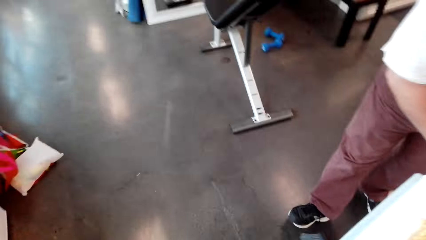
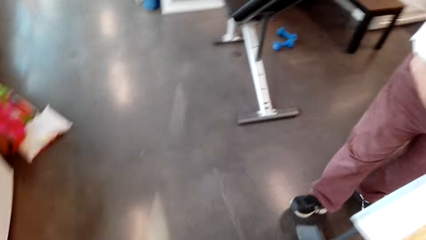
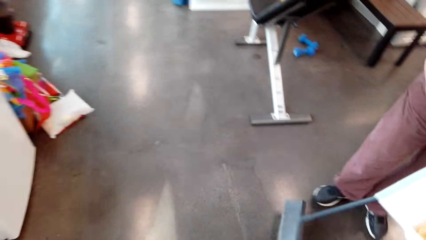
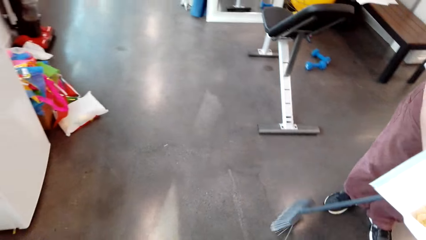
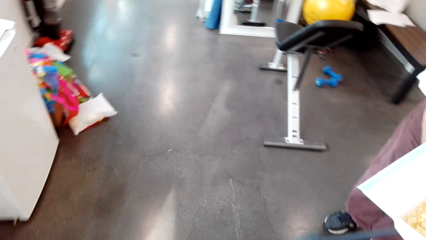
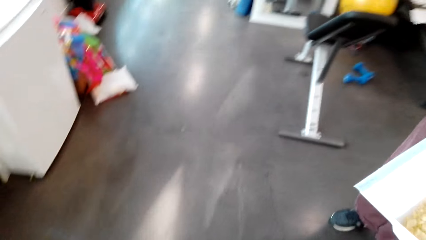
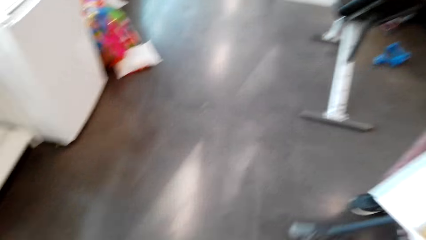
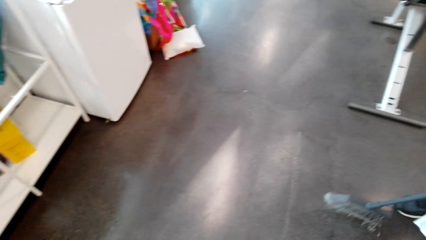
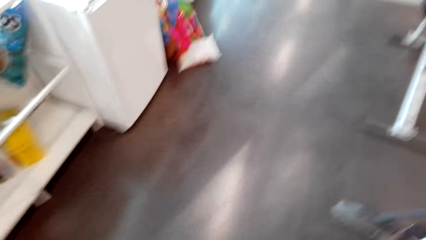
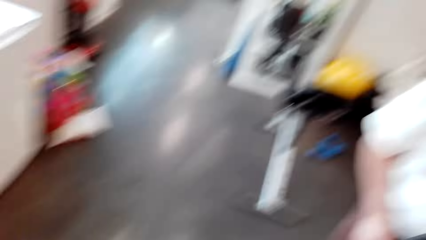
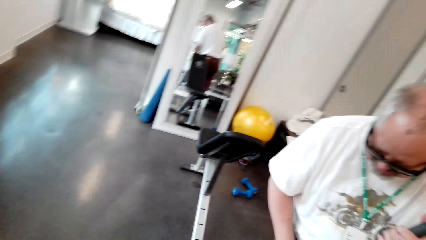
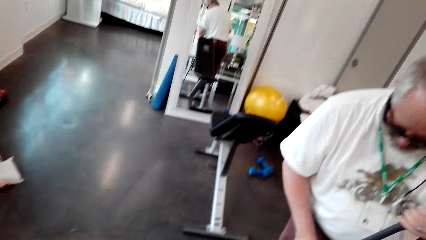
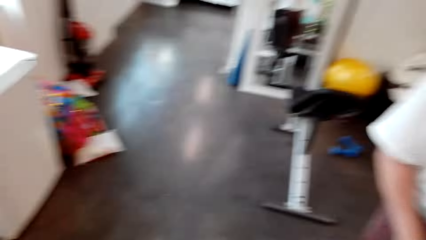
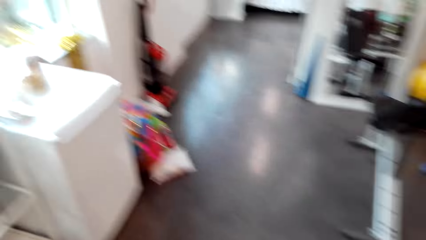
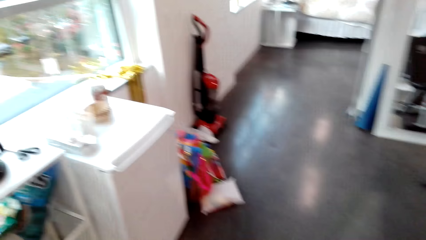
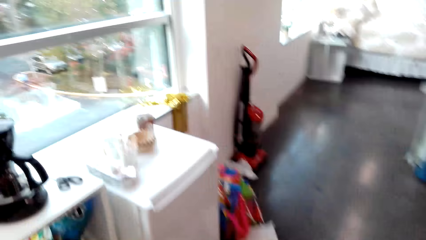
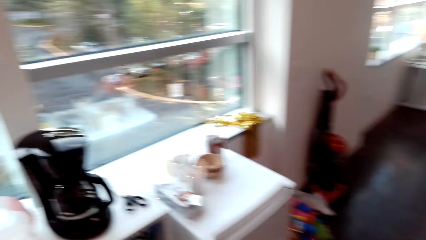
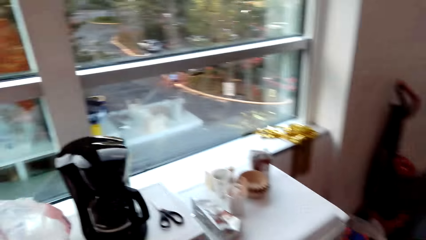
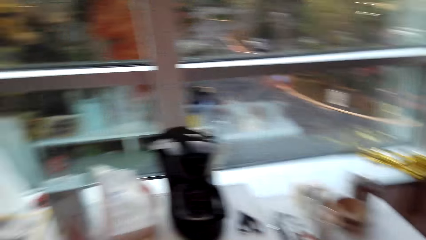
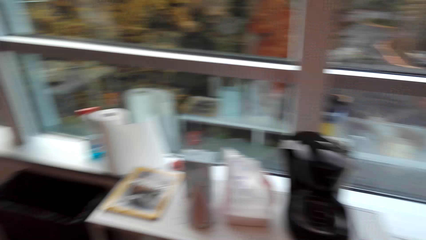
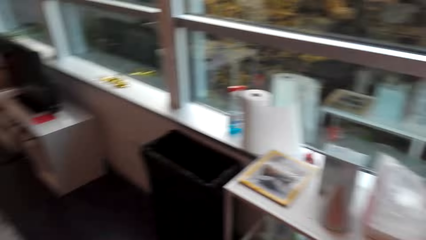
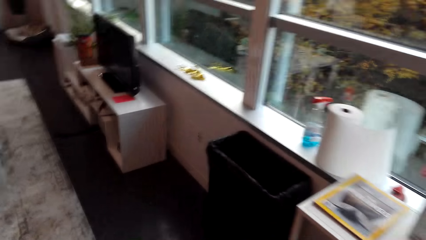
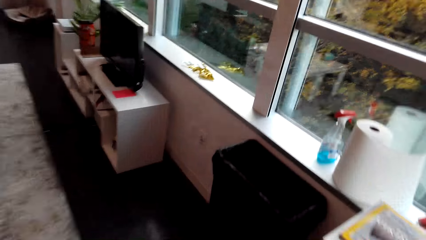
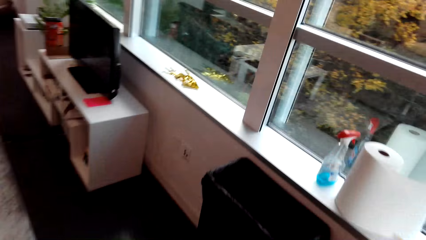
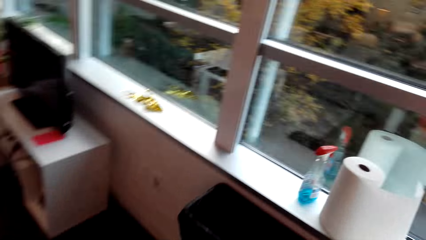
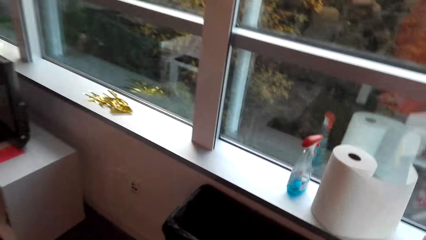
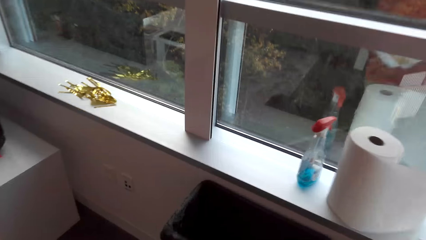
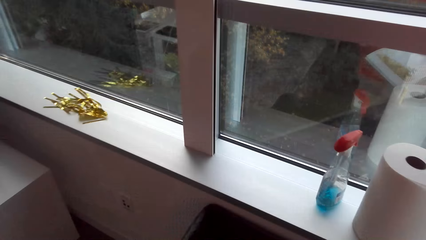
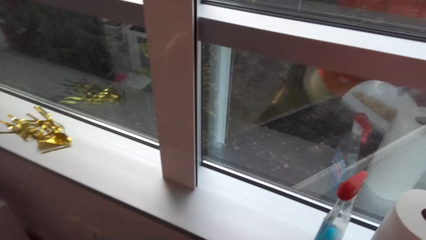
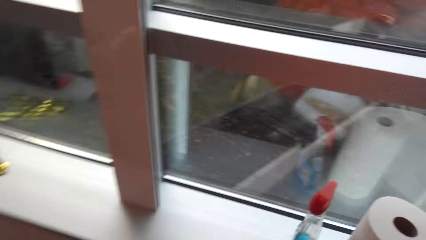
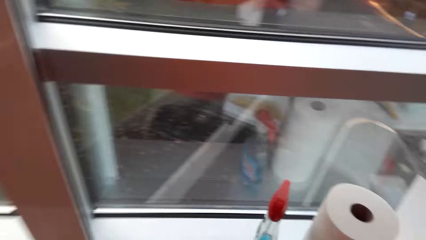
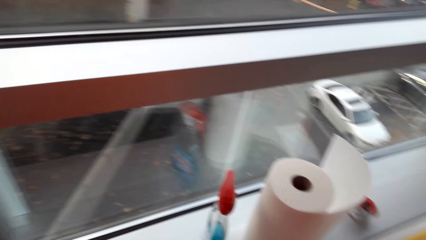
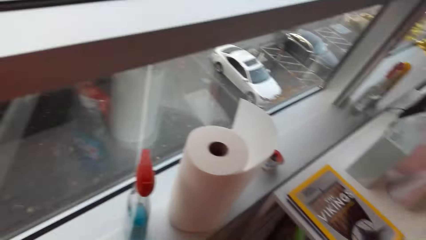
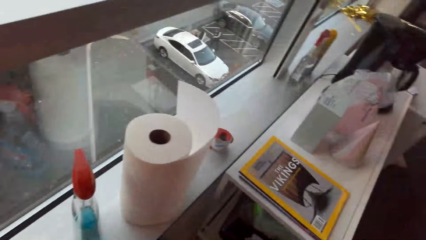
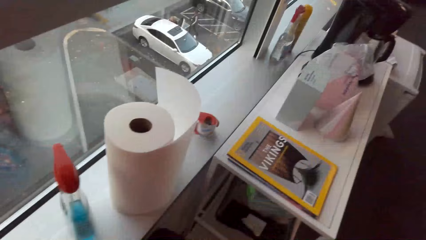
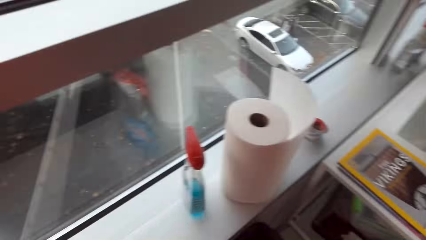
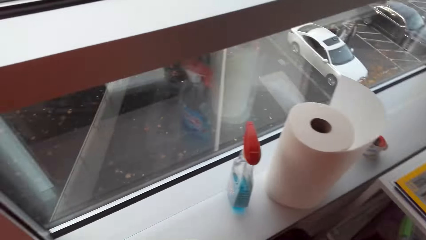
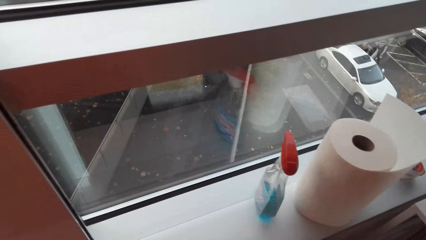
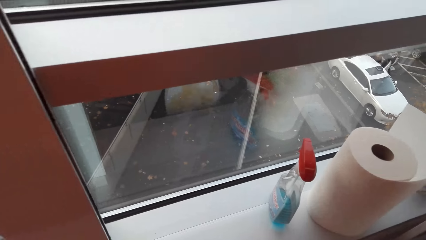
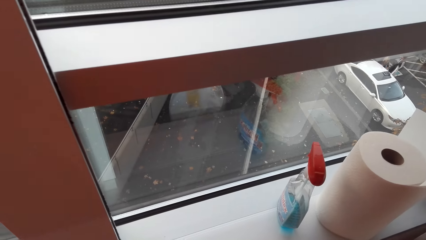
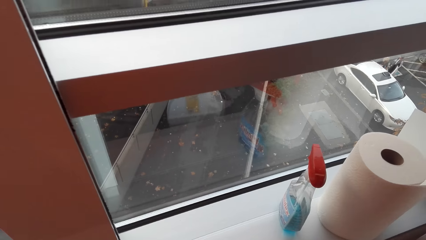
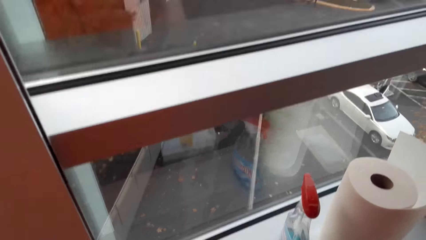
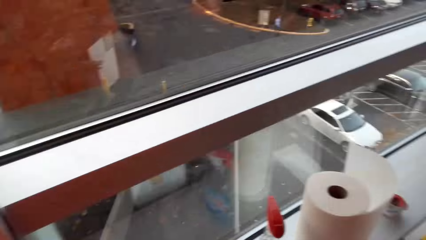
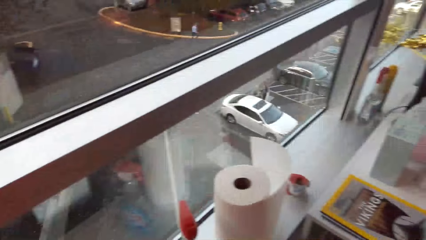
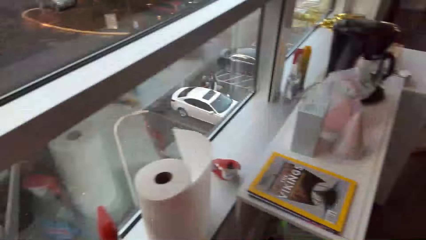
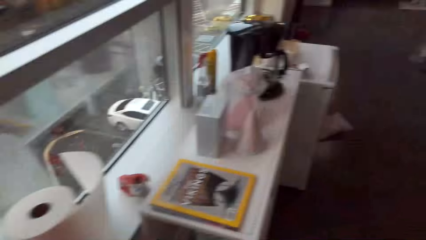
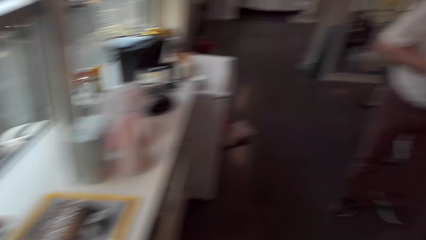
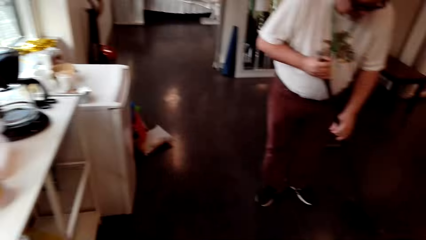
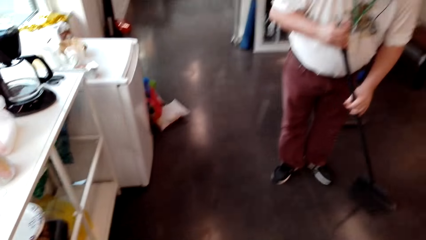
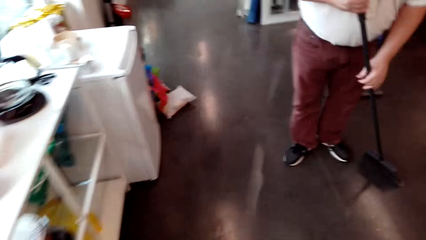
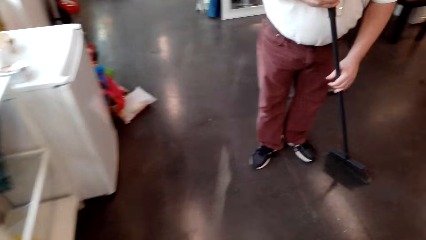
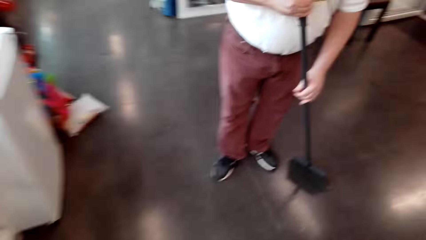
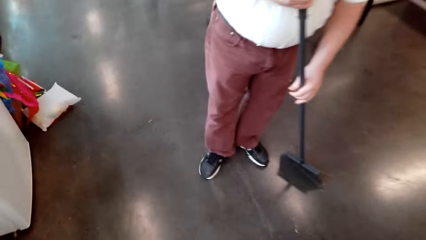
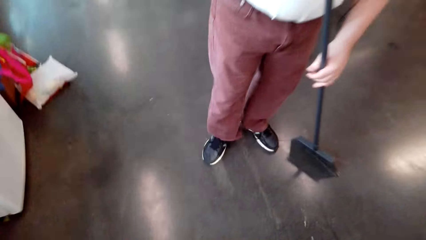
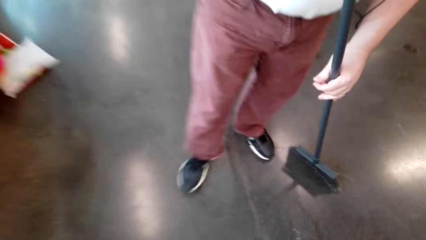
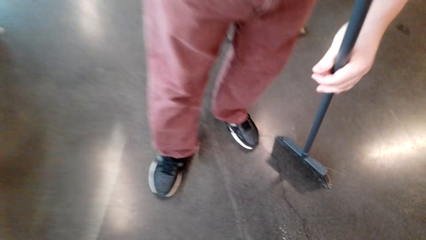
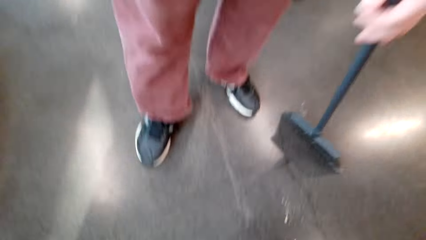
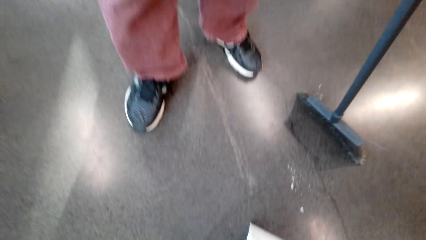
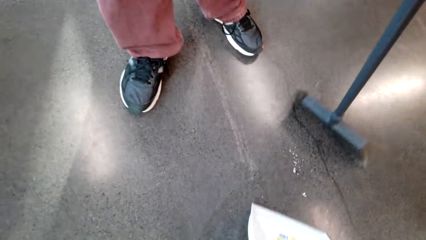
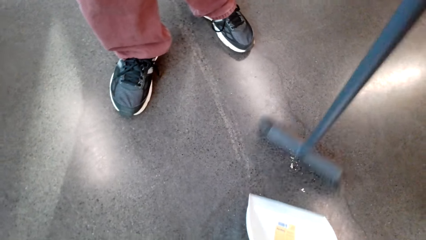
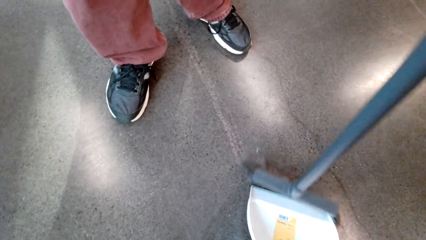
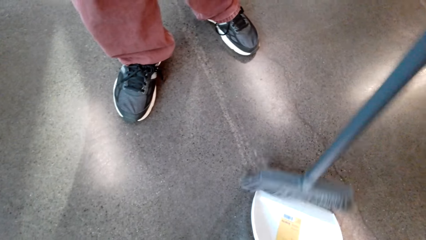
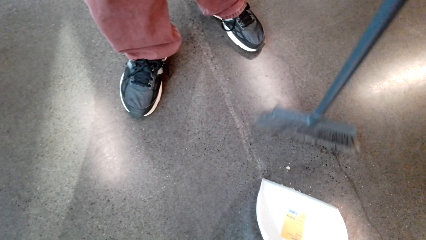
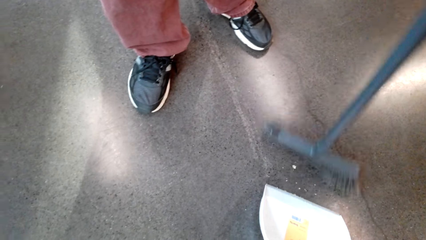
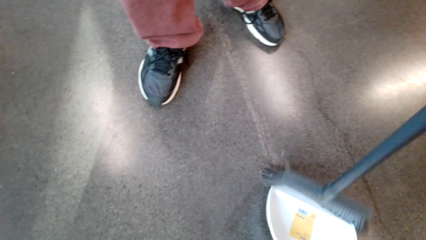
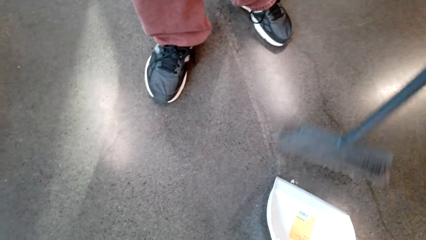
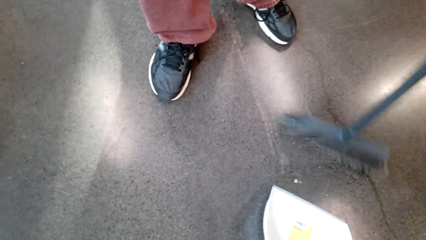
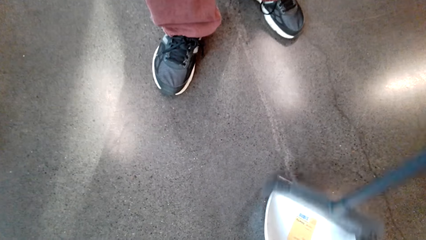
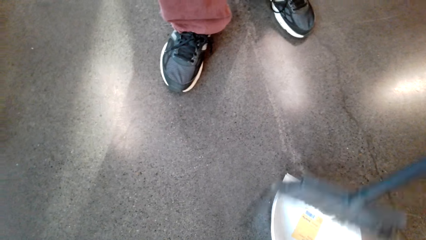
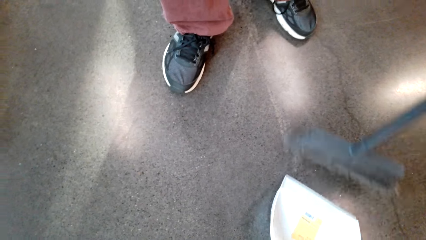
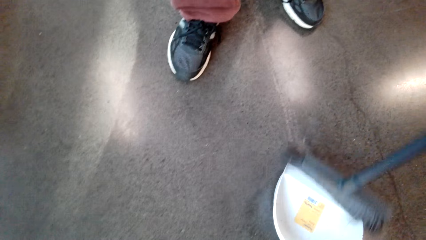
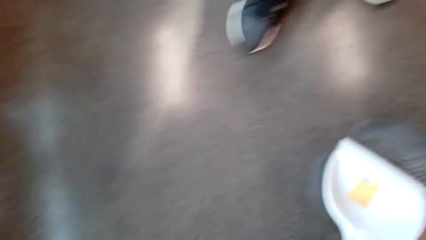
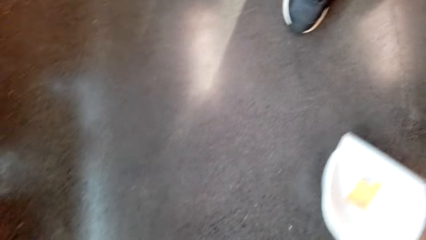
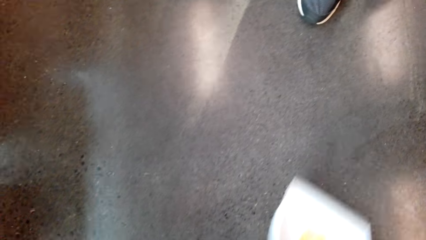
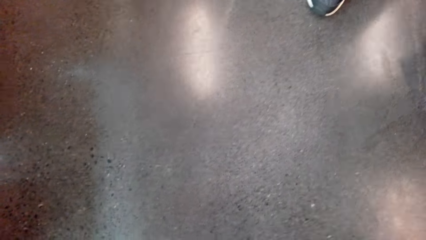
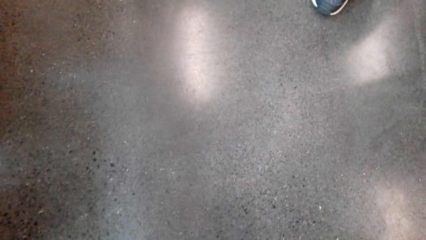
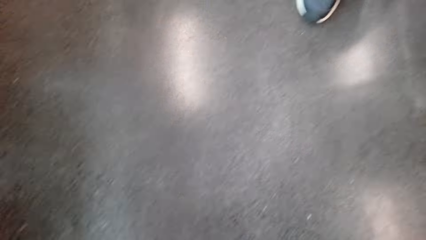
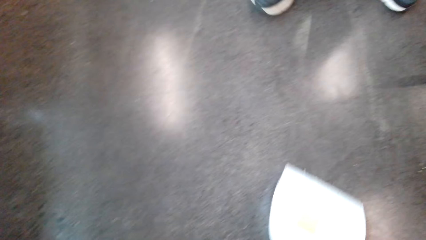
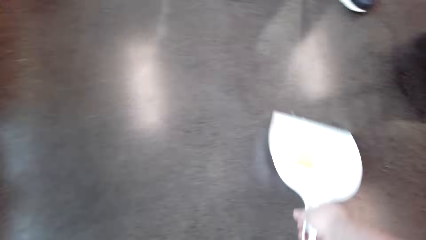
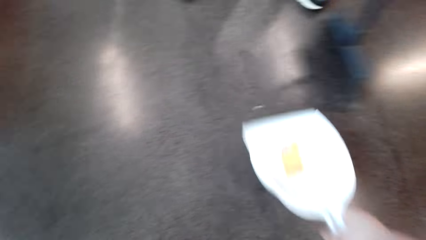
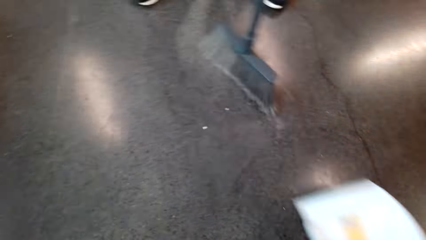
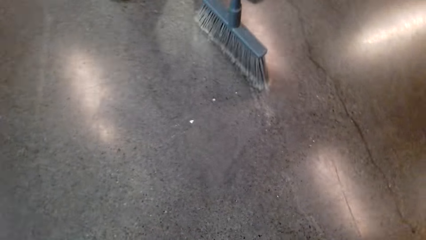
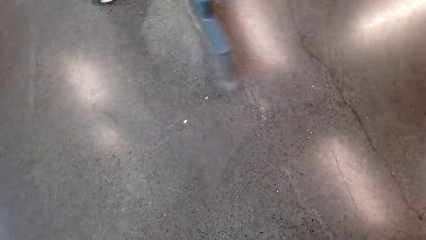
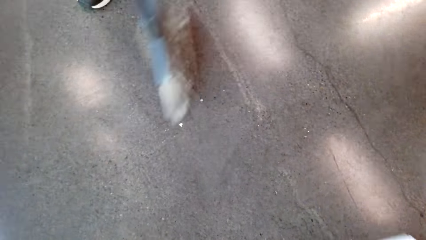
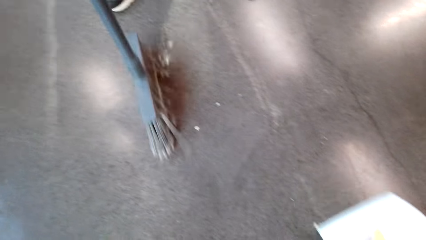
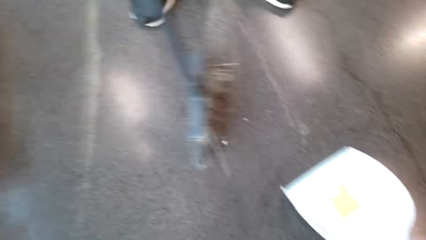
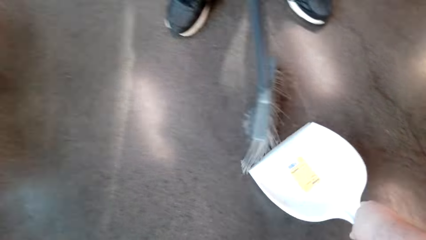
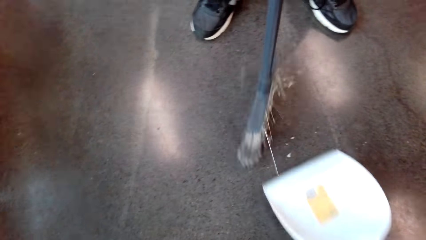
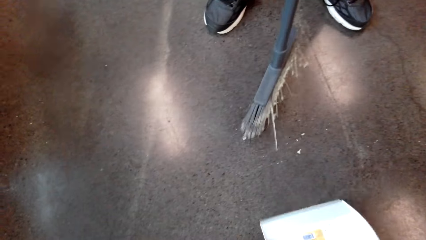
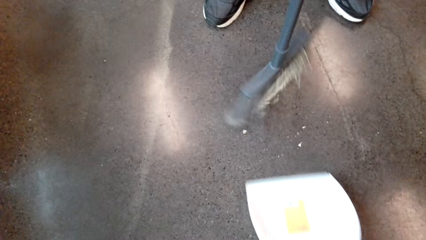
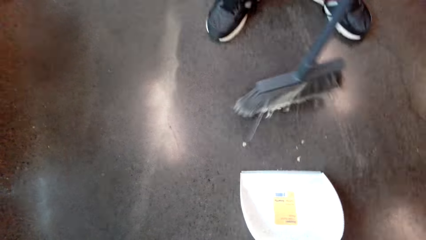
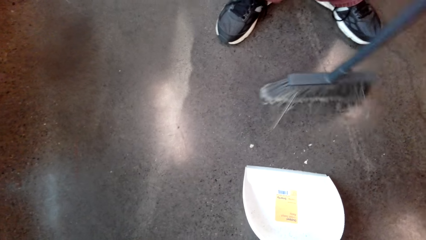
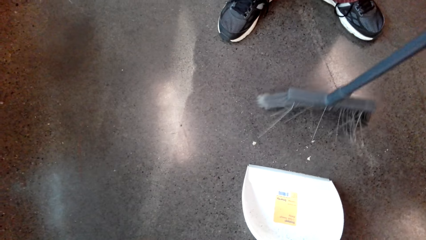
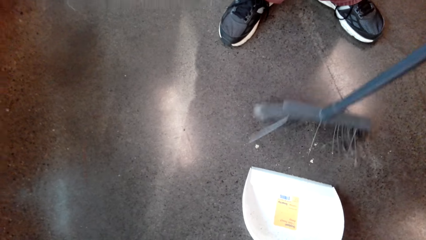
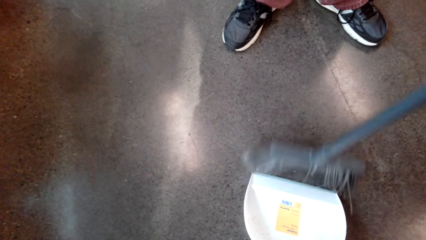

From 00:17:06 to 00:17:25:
The camera wearer walks in the house. They throw dirt into a bin. They gather dirt from the floor.
